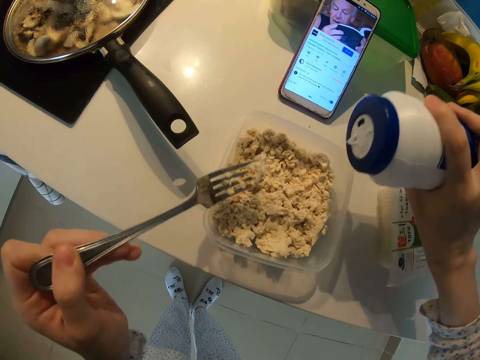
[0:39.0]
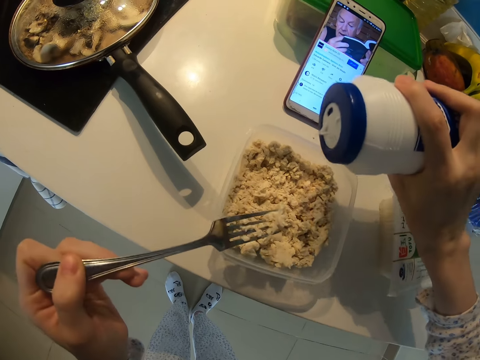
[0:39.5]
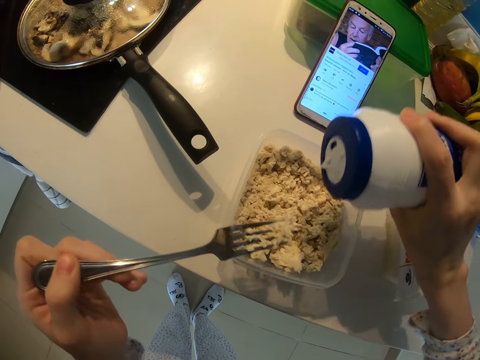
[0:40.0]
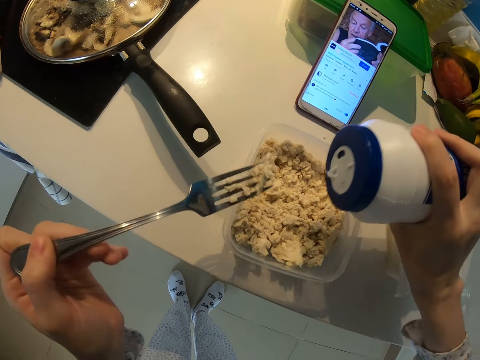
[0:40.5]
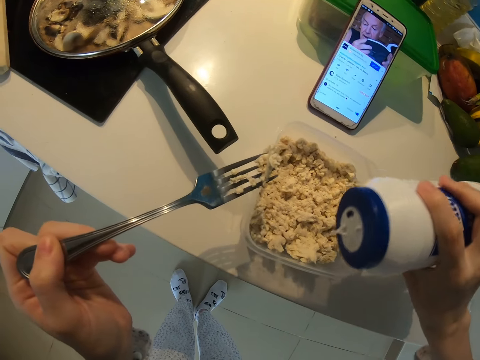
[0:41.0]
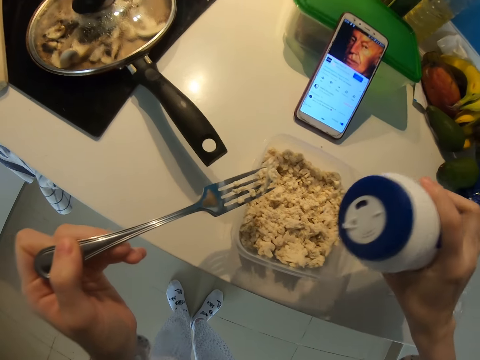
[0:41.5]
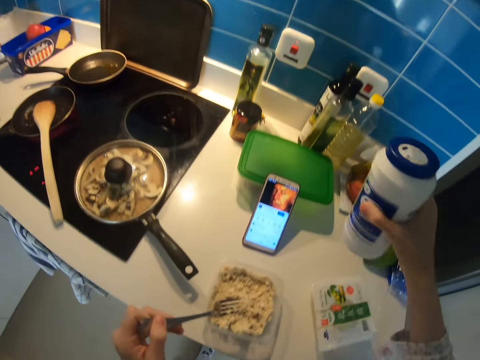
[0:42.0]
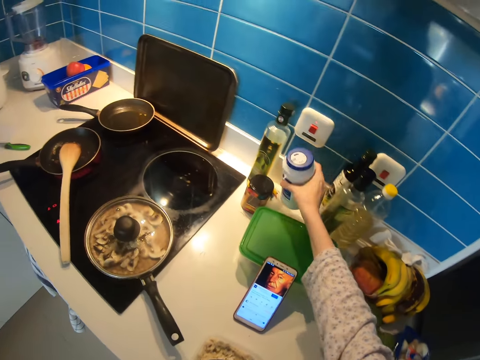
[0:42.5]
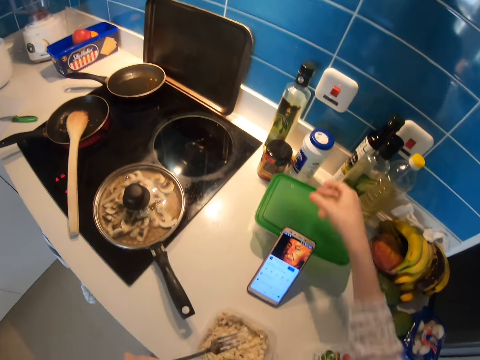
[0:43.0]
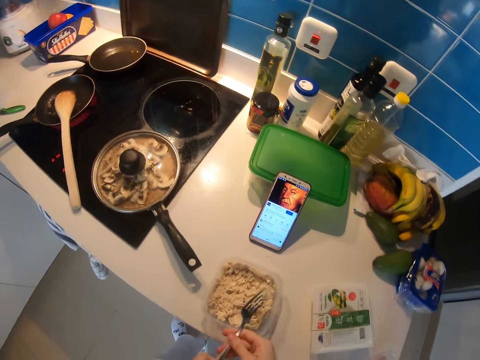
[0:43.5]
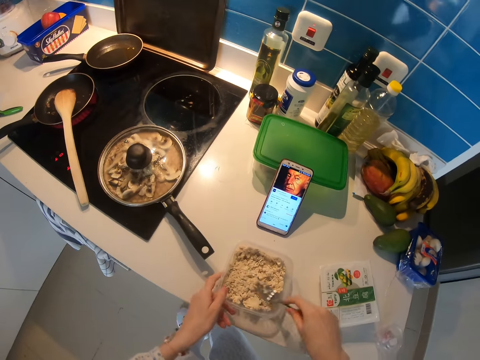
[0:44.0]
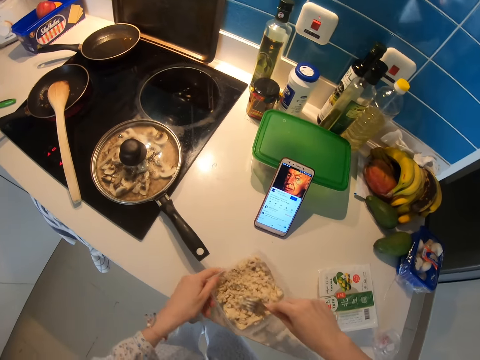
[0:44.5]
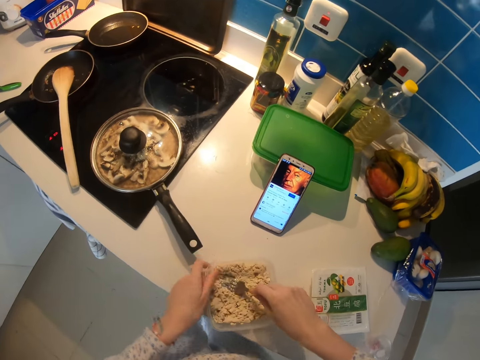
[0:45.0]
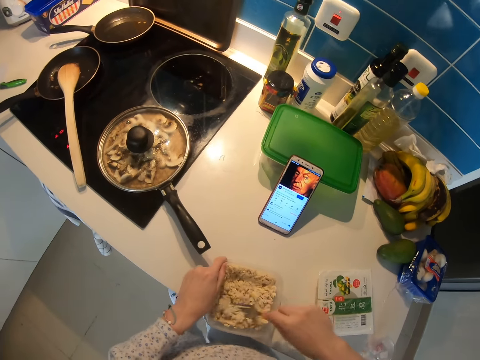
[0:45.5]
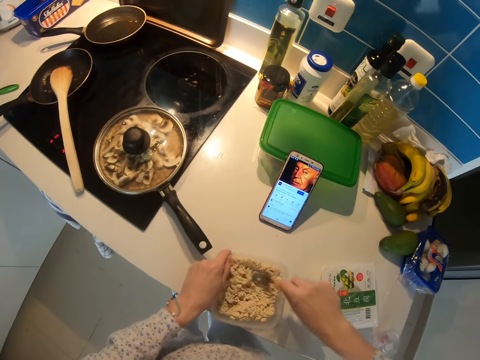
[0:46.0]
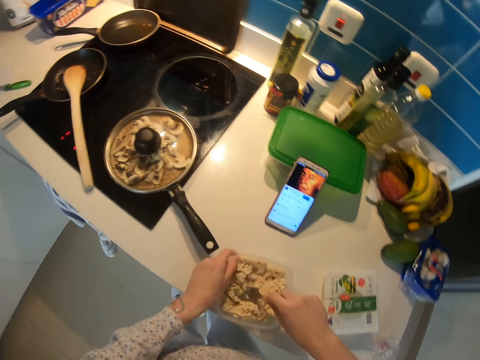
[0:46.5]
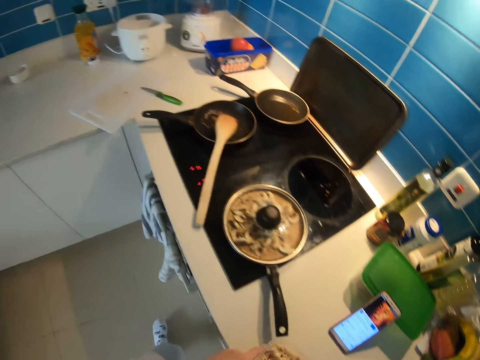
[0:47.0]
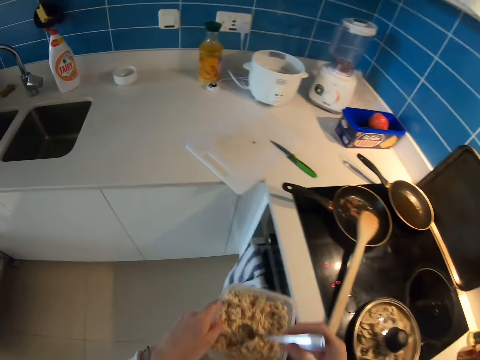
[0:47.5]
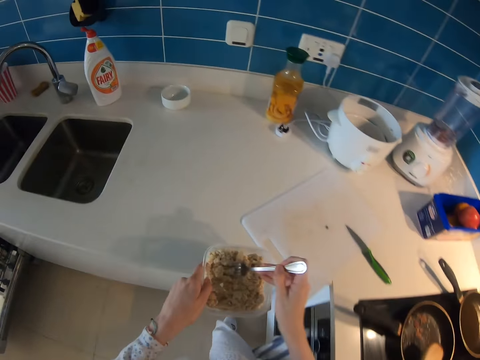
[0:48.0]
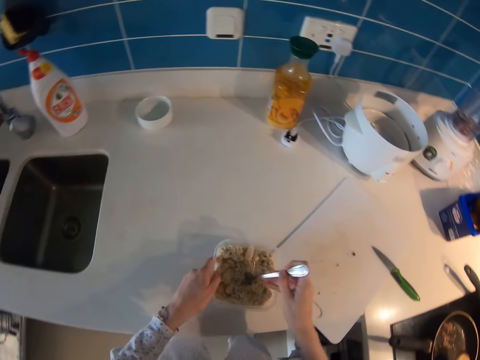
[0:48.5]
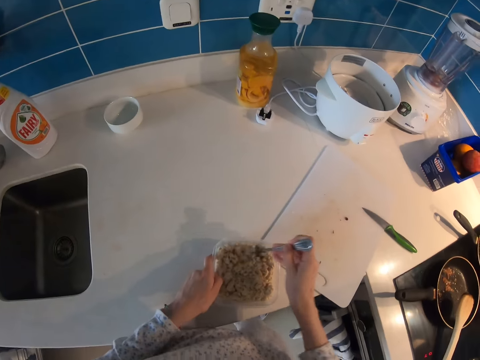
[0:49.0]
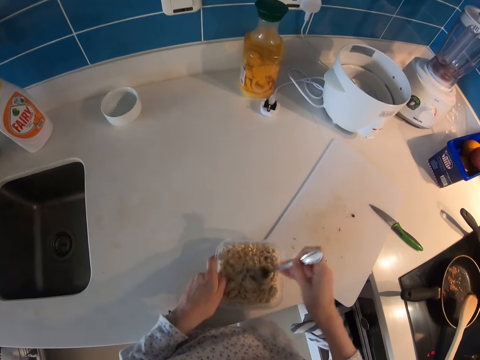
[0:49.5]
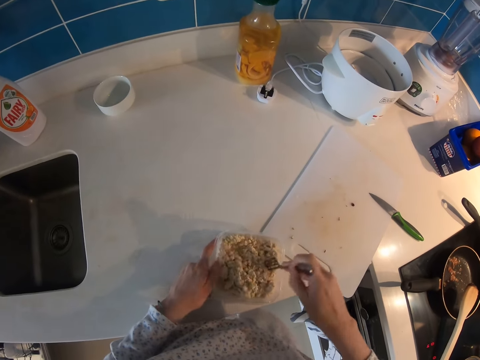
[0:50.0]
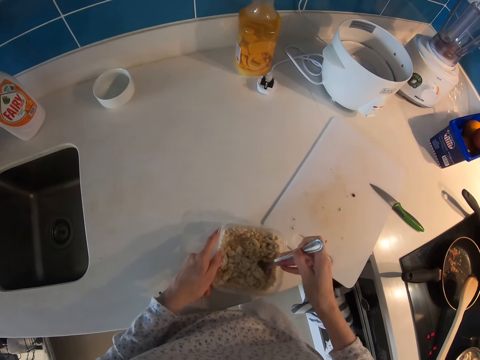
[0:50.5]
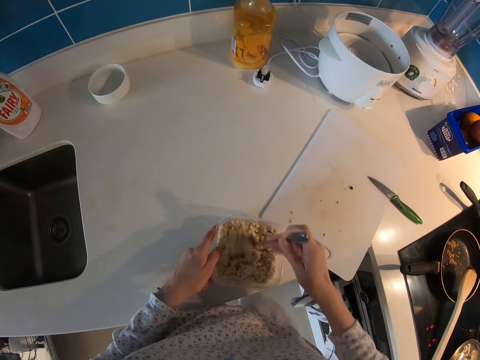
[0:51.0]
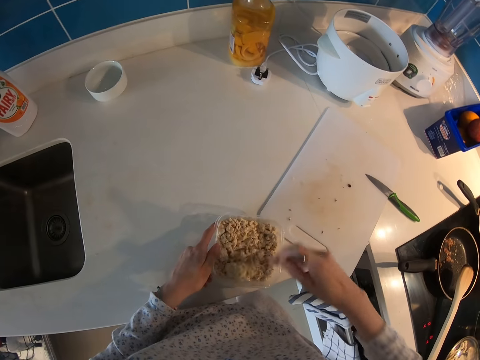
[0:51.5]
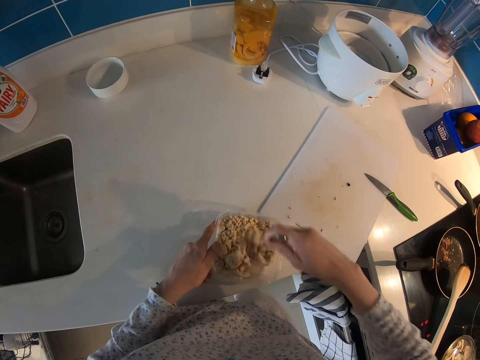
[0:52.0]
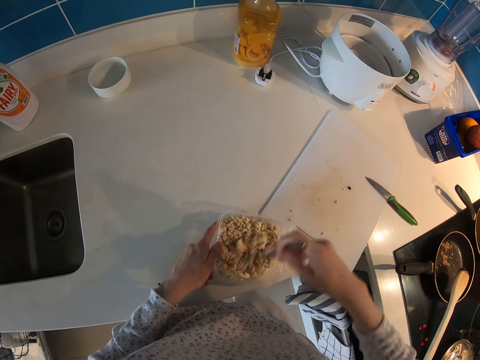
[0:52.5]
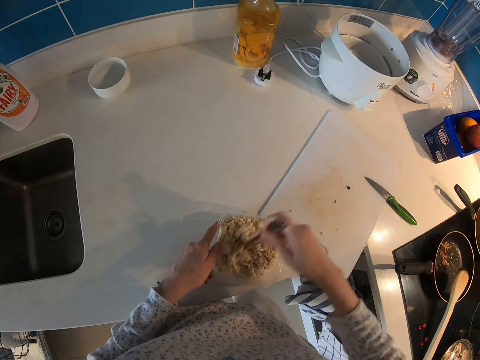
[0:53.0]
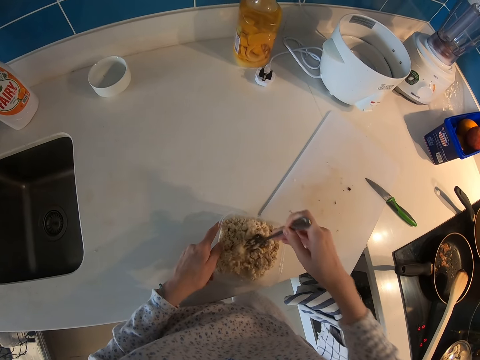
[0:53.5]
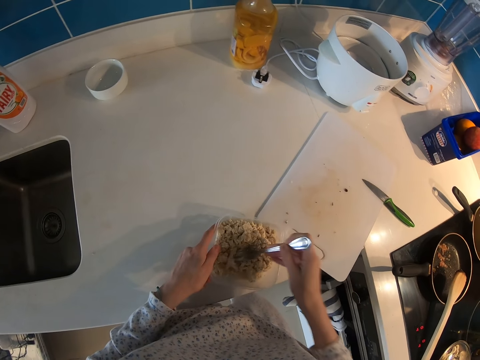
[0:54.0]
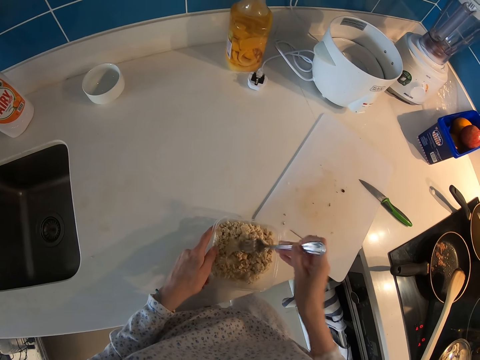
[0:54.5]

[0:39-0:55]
The camera wearer puts back the salt. They mash something with the fork. They mix the salt evenly in something. They carry the dish. They put the container on the kitchen surface. They stir something in the dish with the fork.

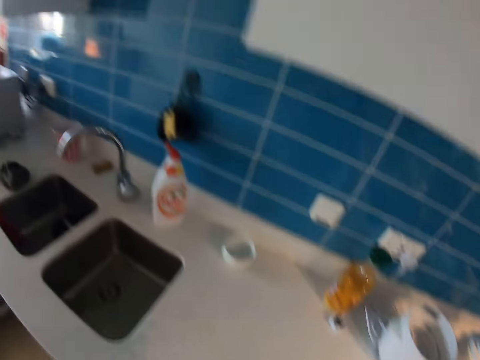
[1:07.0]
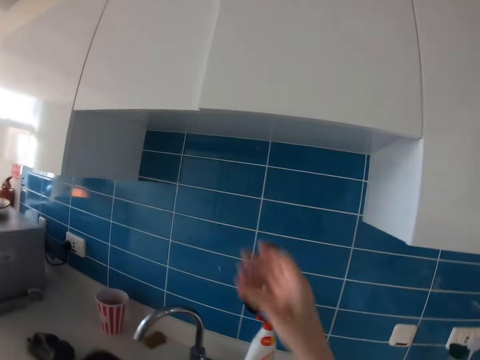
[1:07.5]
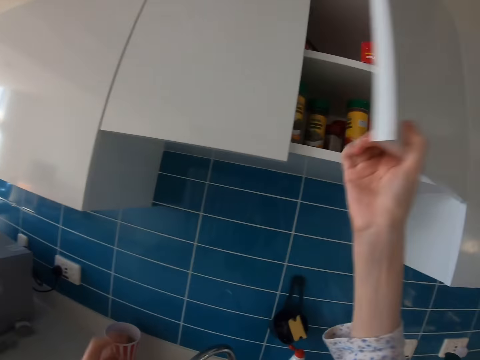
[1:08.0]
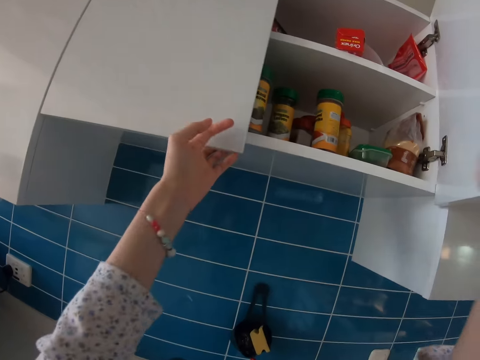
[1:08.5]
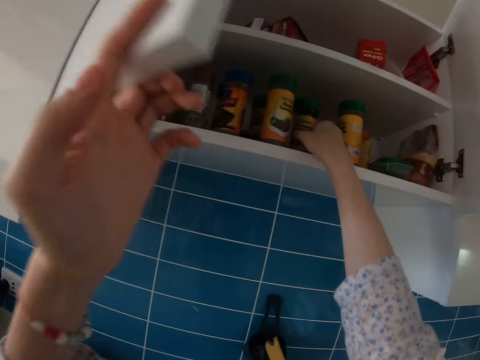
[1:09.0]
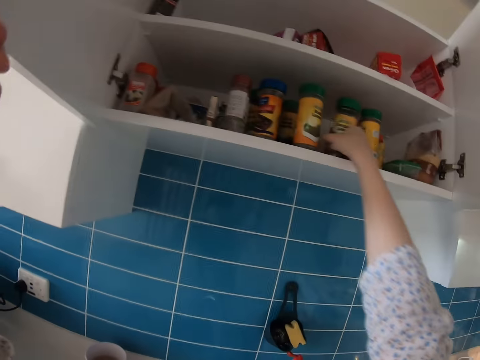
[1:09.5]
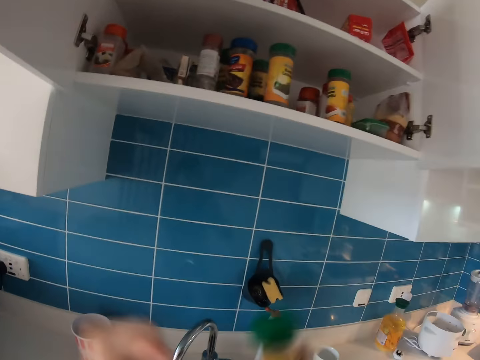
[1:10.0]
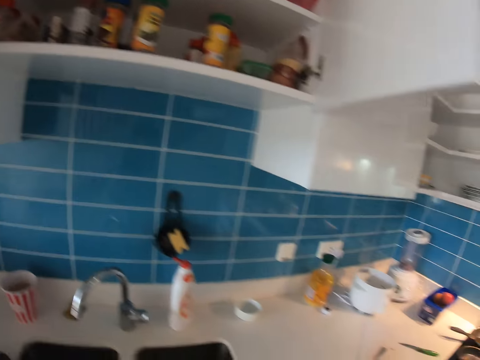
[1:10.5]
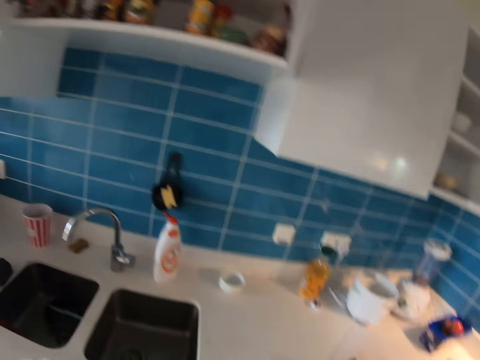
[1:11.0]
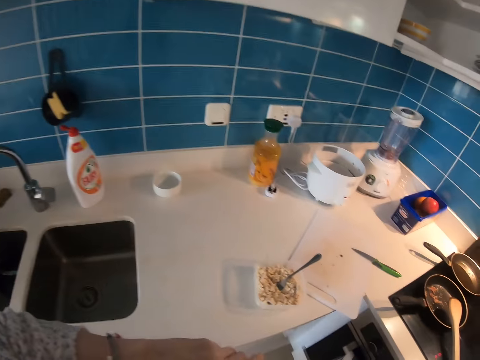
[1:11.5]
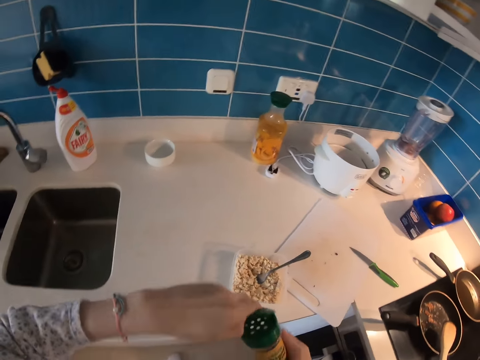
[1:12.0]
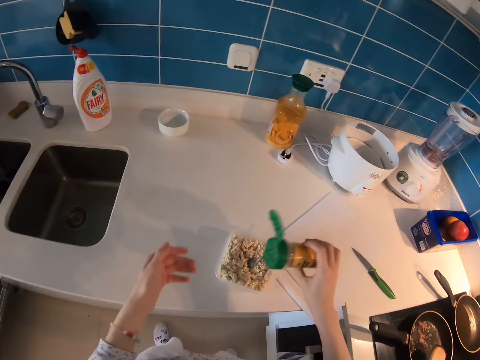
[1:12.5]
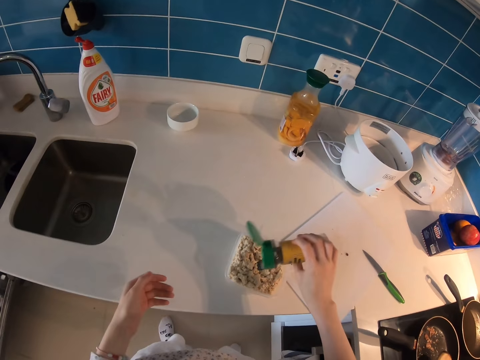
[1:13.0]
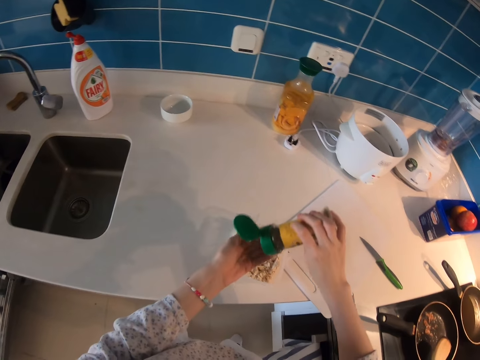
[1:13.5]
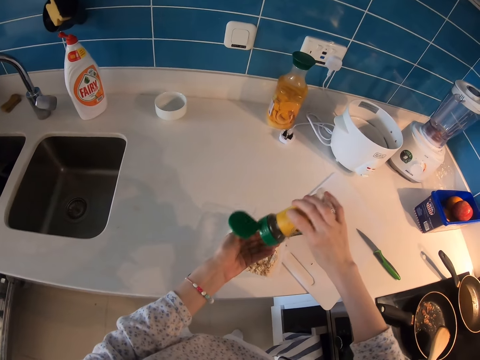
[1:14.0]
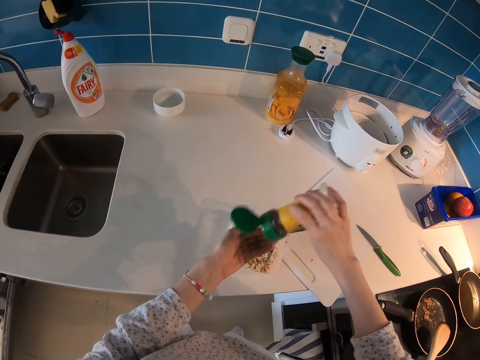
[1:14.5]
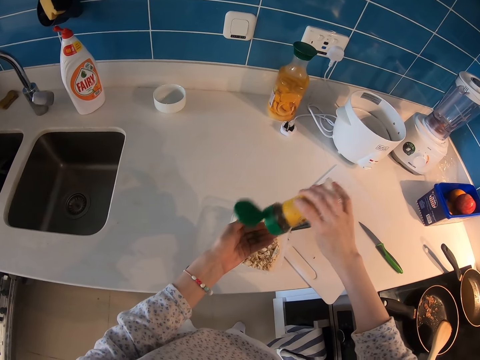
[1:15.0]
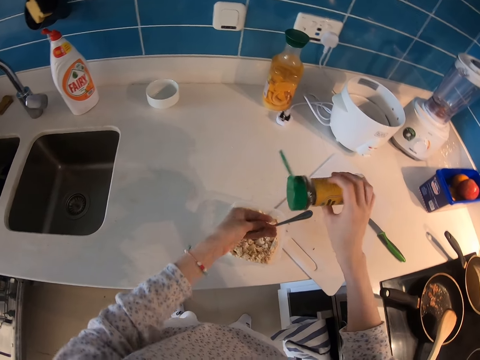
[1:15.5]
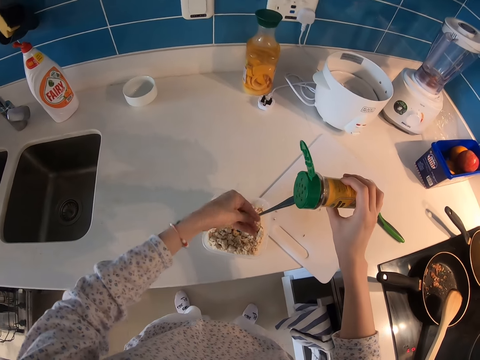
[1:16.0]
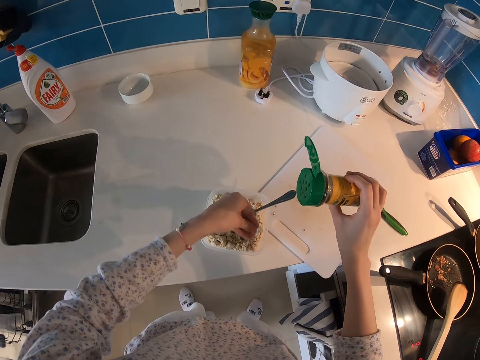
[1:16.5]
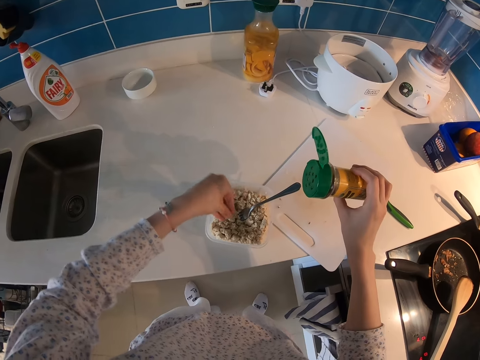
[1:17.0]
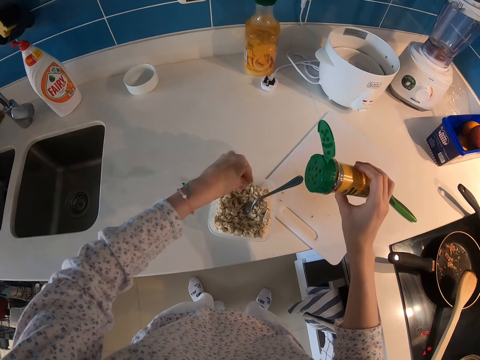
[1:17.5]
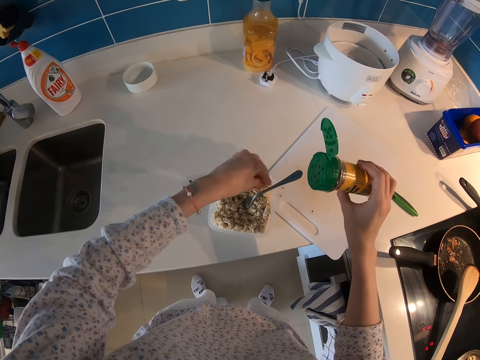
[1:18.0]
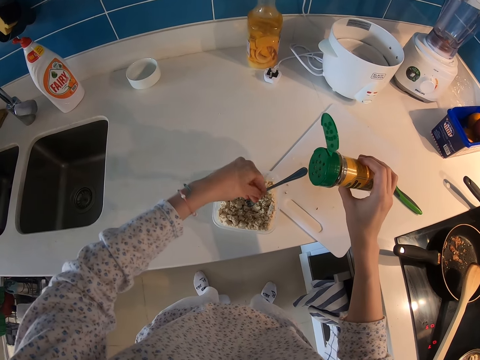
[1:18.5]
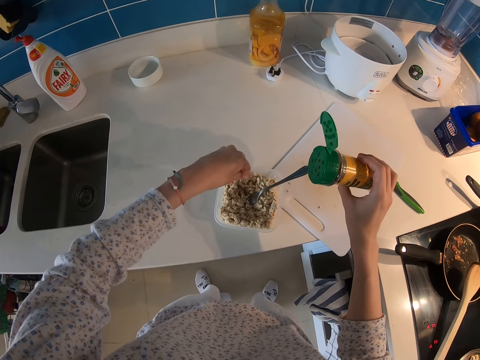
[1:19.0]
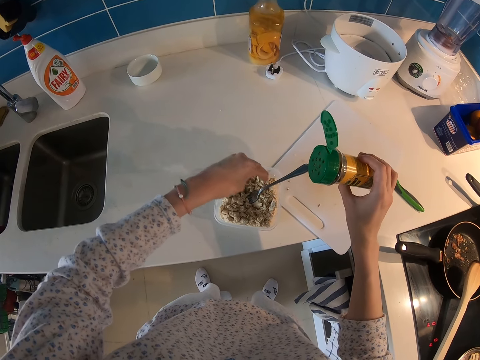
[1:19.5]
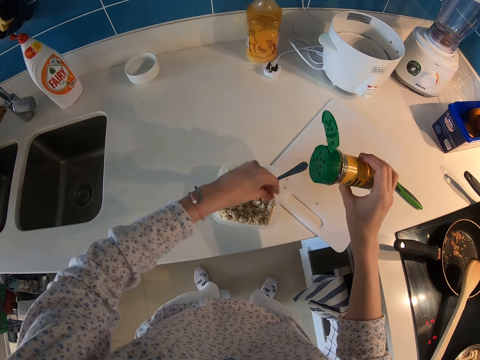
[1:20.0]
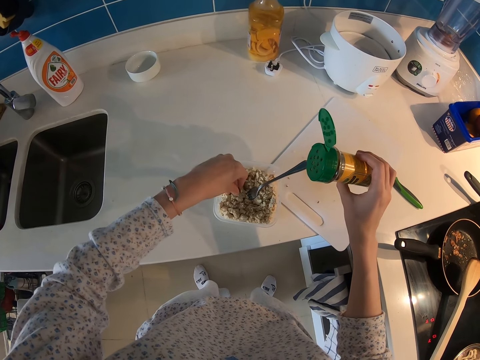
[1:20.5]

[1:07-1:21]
The camera wearer opens the kitchen cabinet. They remove a spice container. They sprinkle the spice on their hand. They add the spice to something. They sprinkle the spice in the dish.
